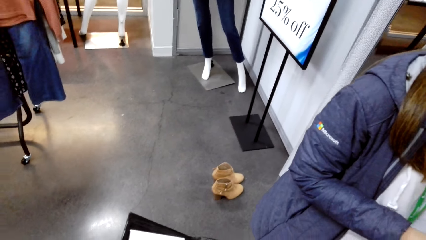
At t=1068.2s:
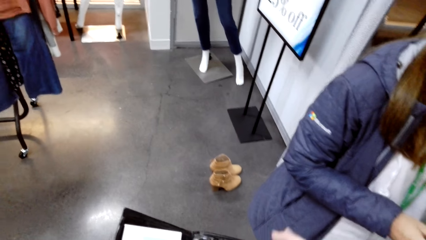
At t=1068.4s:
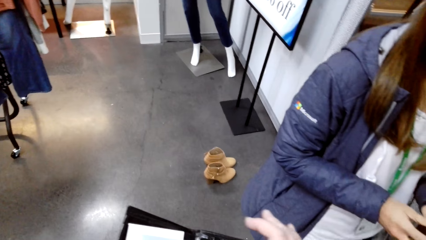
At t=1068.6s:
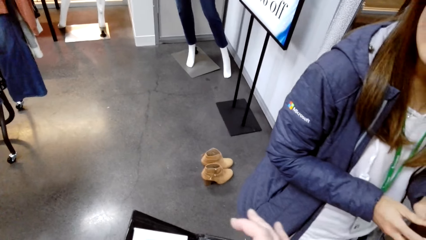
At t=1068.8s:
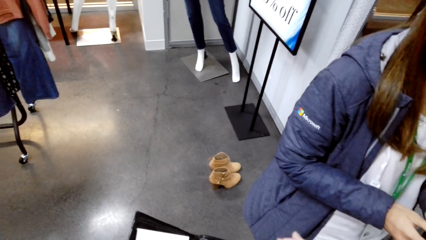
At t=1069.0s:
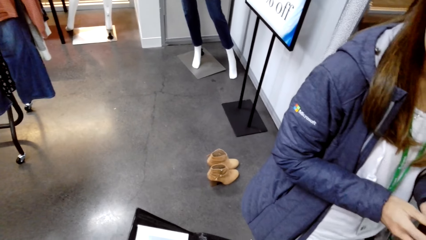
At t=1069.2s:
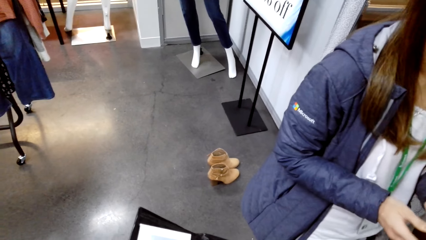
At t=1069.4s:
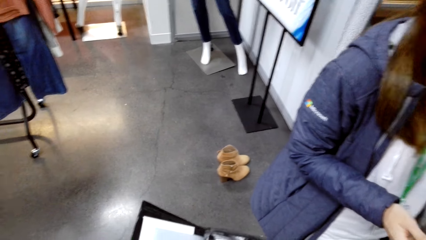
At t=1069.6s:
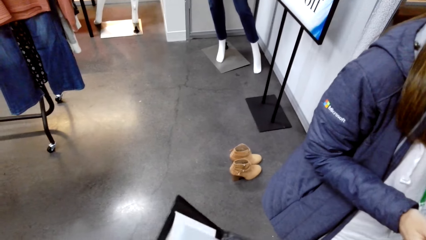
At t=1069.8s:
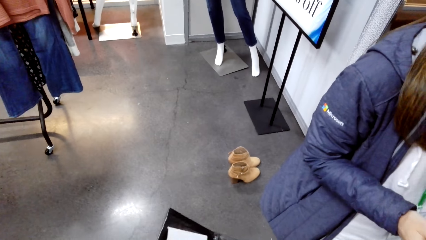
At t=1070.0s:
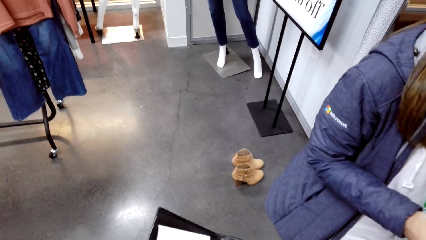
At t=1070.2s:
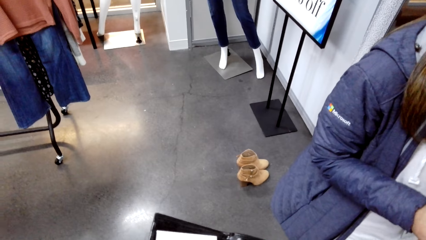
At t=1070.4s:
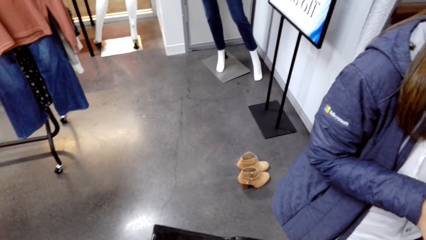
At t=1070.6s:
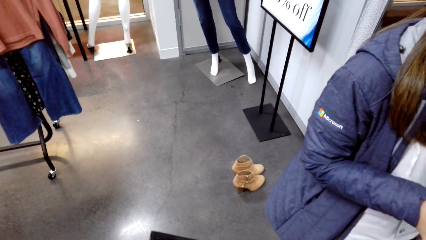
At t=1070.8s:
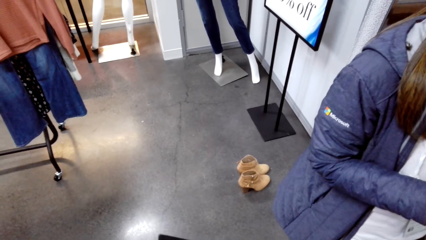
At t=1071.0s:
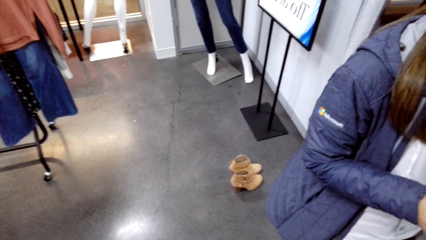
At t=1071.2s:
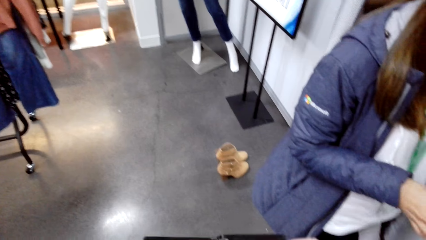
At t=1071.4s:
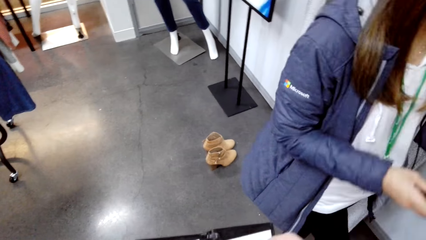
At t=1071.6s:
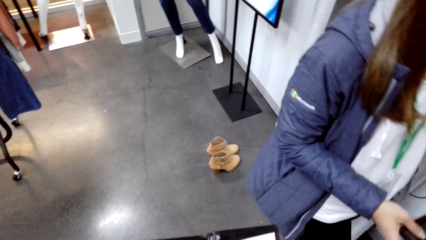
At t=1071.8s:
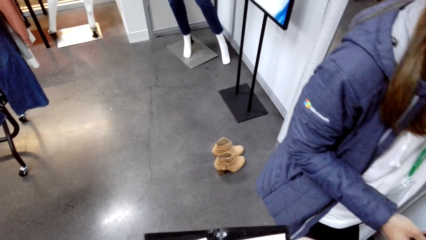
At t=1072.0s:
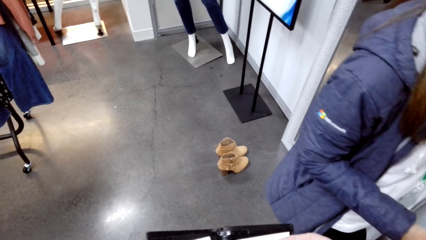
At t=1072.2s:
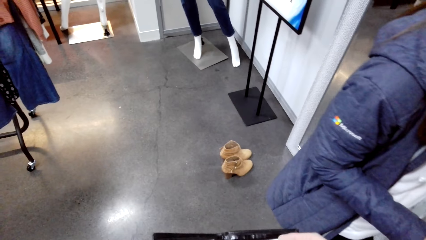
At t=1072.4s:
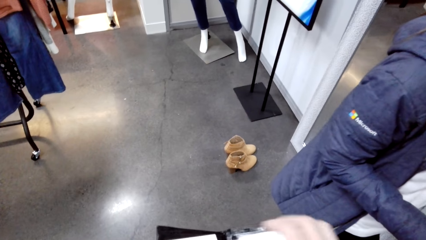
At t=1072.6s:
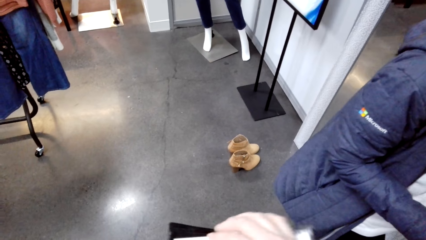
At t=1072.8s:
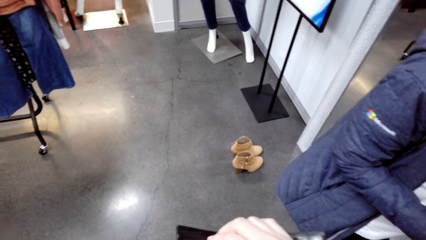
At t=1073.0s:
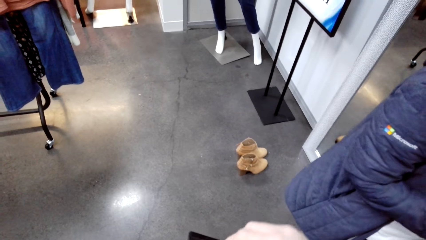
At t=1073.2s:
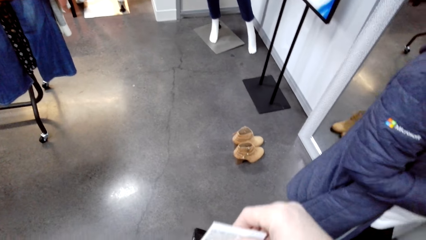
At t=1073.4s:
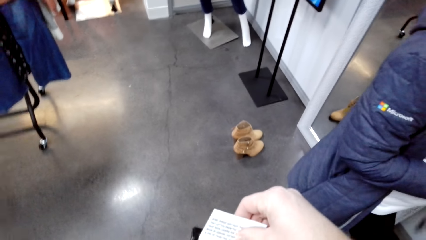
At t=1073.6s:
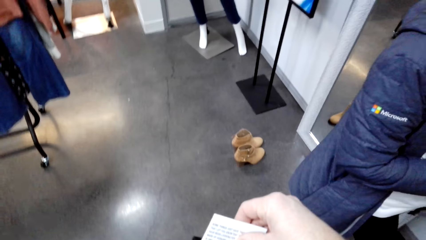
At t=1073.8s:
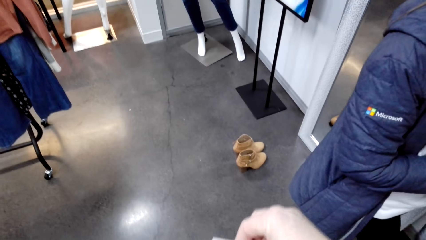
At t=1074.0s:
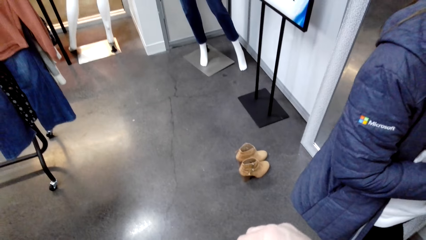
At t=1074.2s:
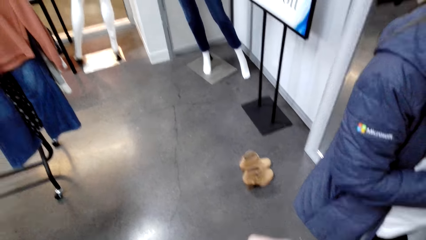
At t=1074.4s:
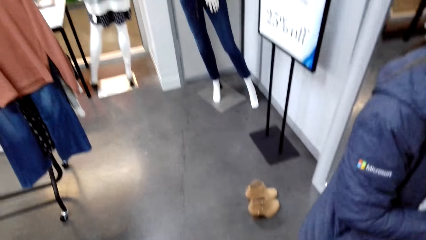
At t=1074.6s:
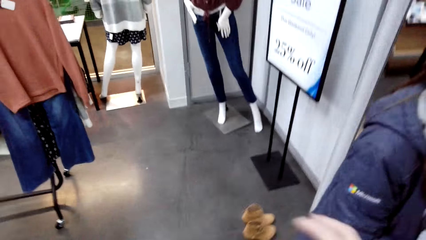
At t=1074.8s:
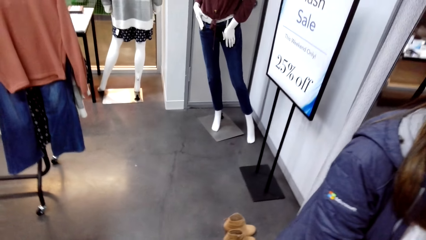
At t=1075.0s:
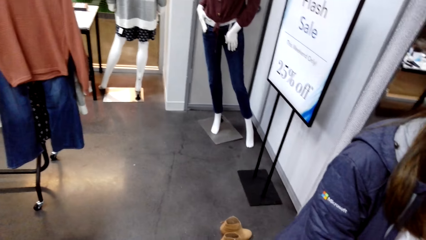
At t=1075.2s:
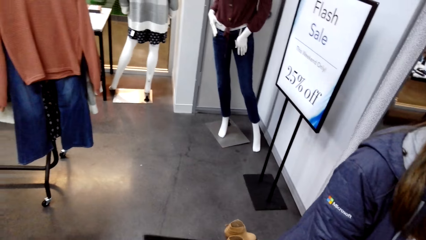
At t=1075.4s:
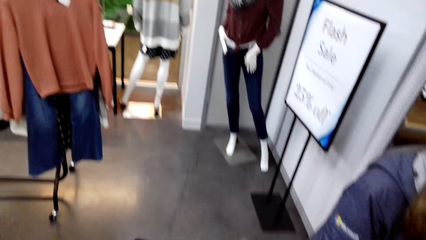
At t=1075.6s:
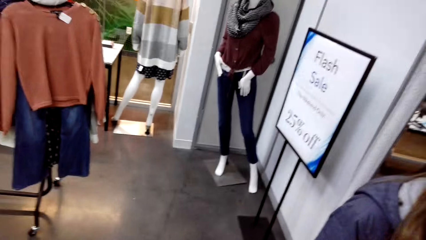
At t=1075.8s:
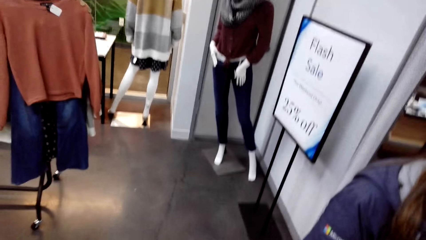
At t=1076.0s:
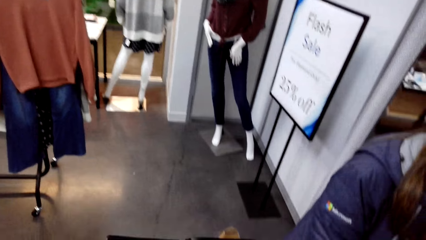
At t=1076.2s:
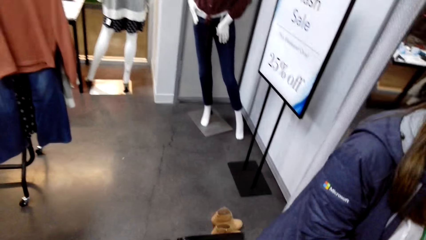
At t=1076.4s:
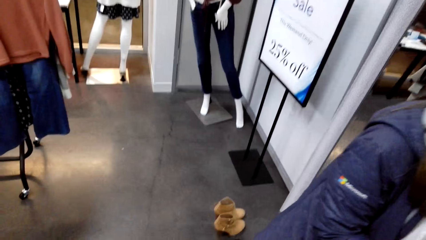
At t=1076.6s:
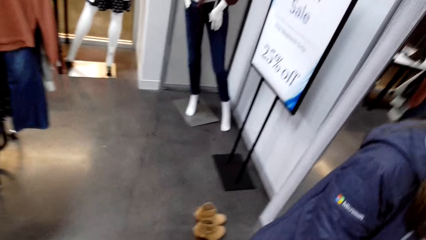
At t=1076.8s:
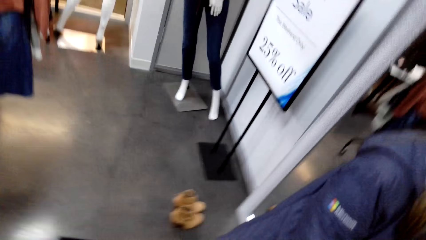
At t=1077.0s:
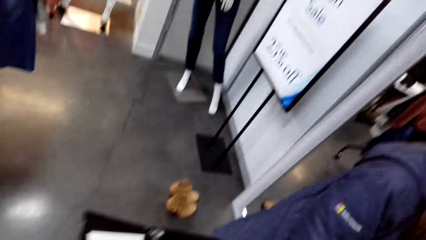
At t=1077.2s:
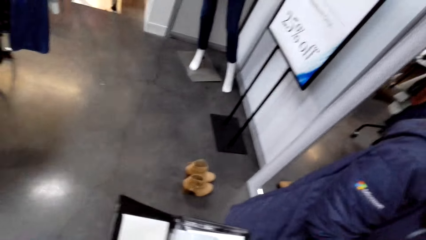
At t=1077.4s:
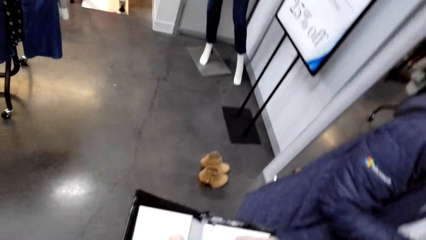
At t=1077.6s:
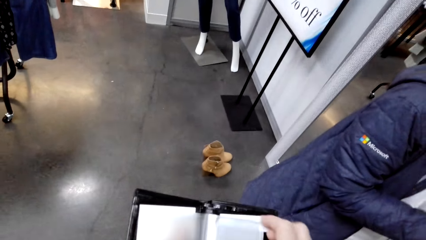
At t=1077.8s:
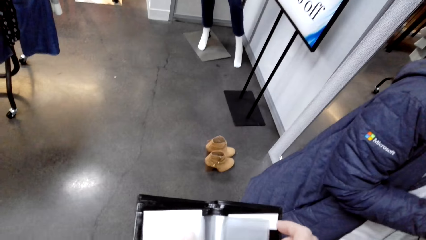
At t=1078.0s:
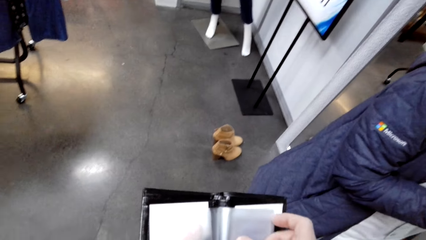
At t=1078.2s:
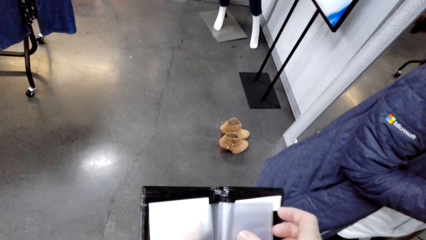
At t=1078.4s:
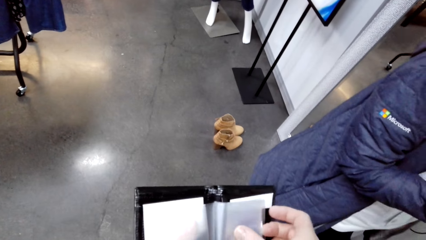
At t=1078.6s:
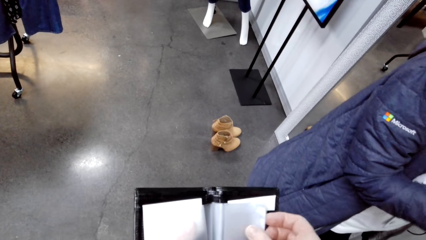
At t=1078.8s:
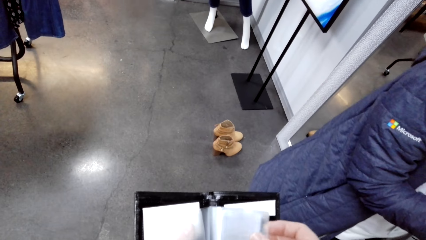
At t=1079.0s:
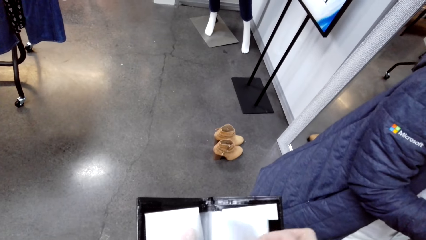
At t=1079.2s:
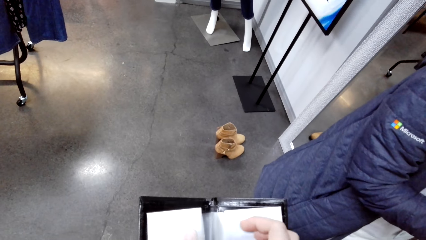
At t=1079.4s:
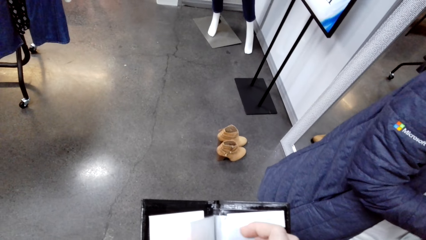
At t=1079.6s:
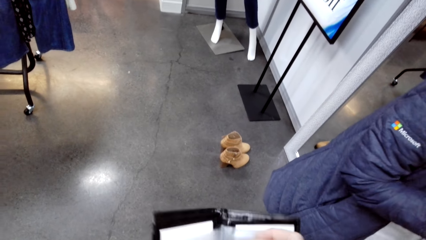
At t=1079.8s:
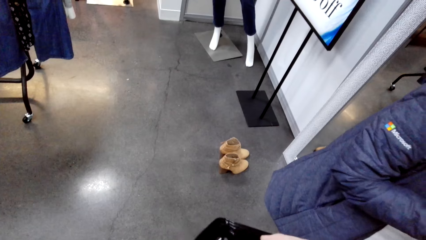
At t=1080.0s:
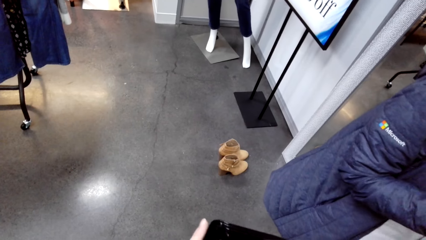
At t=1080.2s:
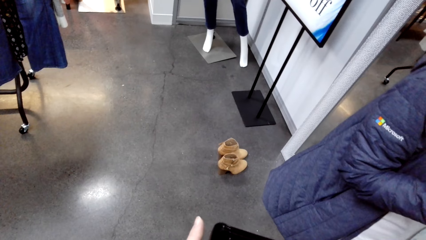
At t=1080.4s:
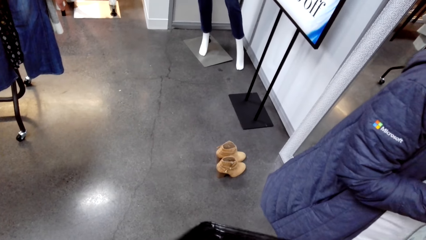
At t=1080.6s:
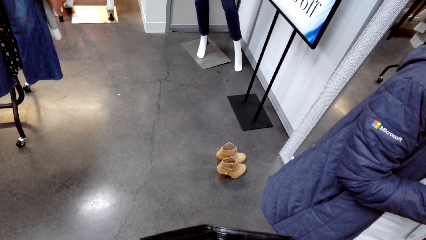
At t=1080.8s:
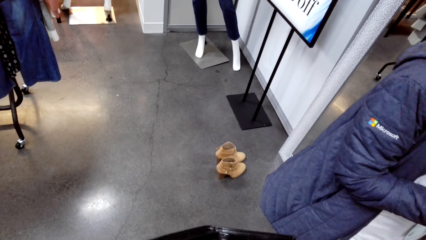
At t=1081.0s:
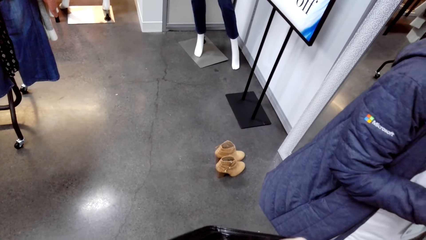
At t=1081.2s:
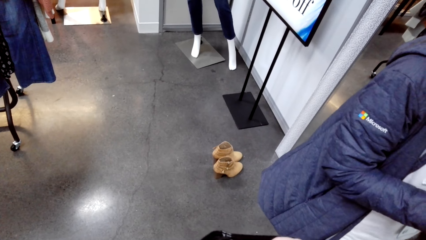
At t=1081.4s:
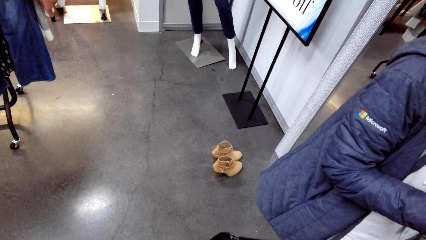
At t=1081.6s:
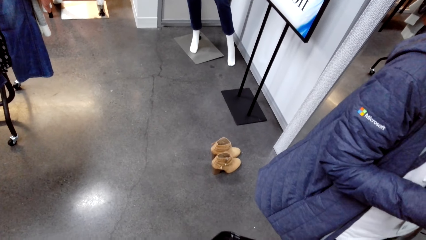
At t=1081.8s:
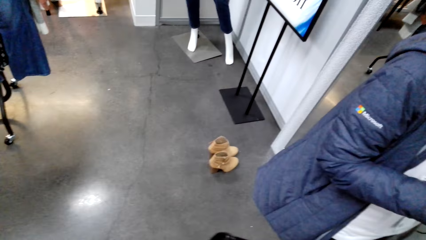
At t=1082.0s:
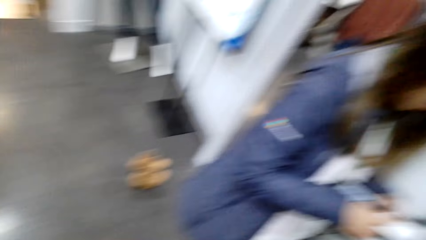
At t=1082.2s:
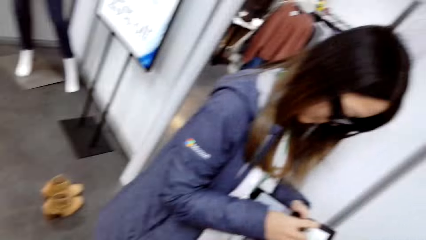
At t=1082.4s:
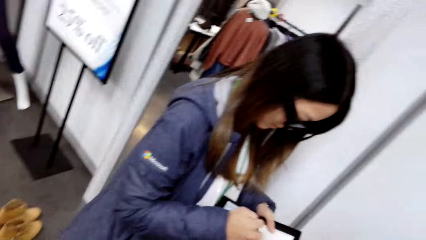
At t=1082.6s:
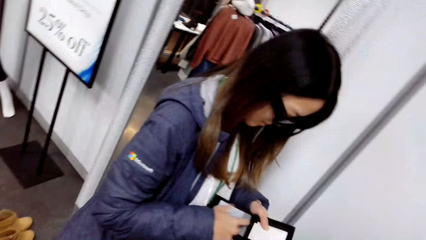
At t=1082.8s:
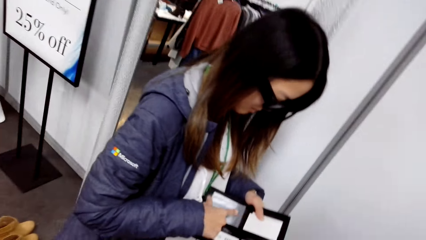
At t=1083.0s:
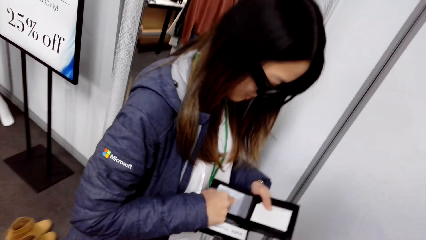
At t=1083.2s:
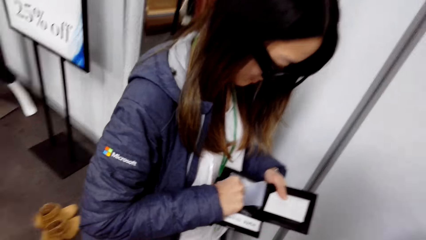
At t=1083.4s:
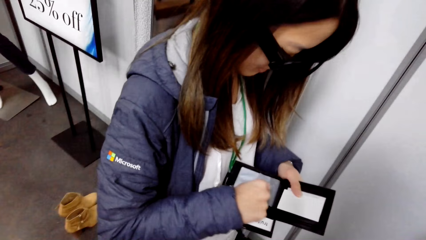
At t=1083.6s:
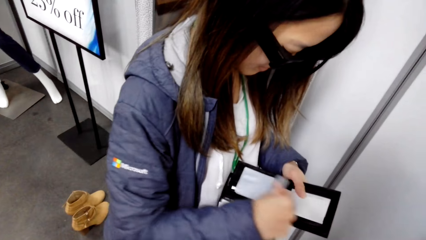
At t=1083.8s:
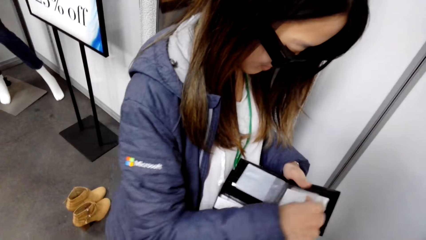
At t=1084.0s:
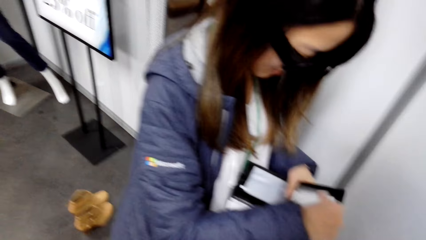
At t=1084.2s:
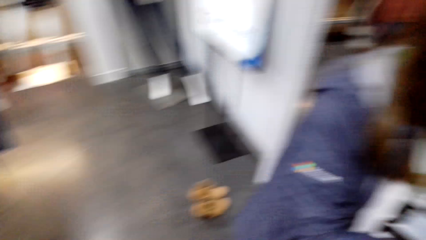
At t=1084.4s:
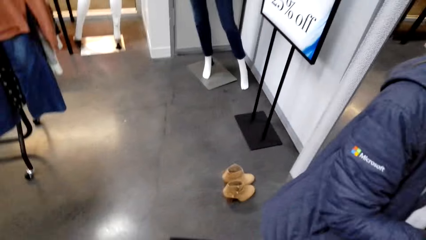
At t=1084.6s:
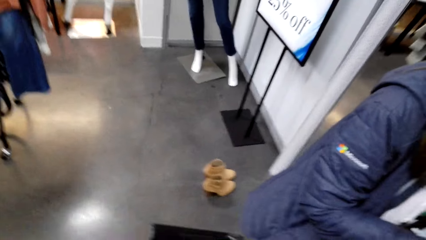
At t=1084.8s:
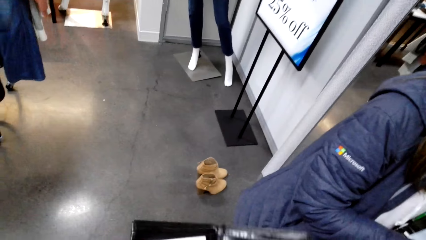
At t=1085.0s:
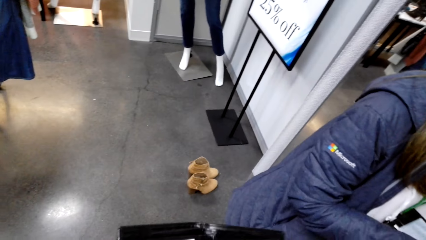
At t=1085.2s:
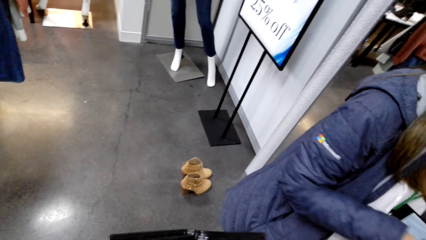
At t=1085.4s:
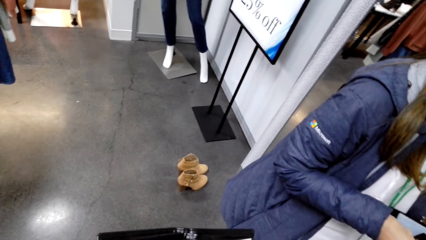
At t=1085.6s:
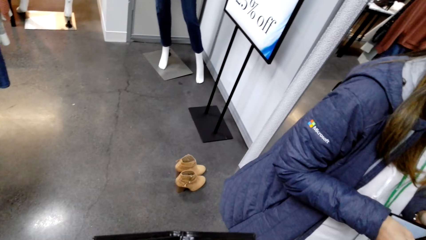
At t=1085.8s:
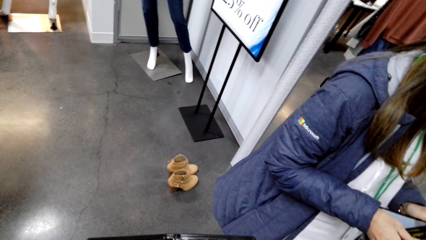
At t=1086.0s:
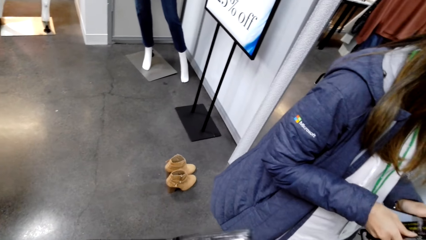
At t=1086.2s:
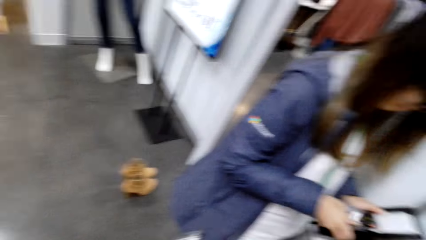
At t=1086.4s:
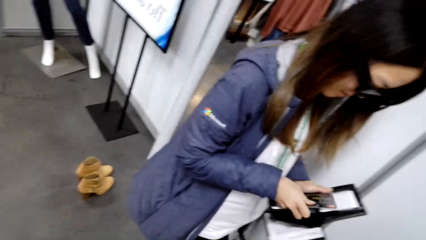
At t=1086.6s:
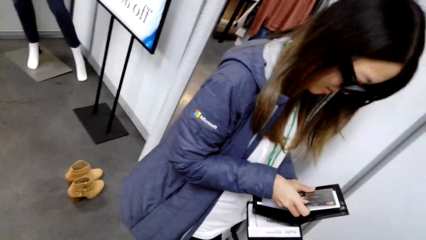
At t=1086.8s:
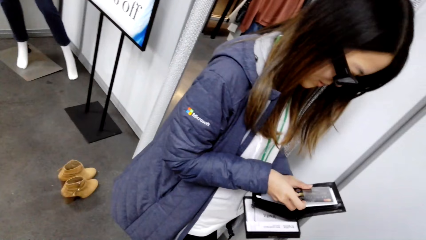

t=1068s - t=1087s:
The camera wearer holds a wallet.
